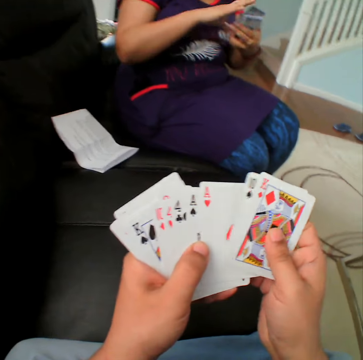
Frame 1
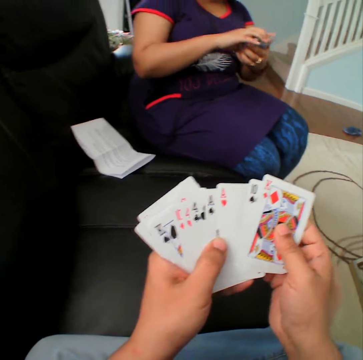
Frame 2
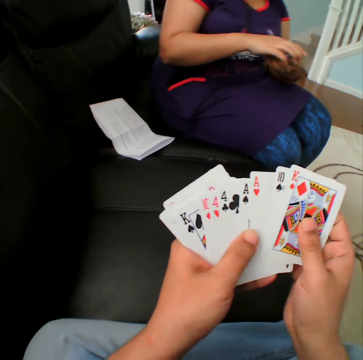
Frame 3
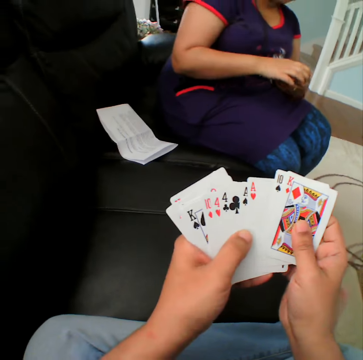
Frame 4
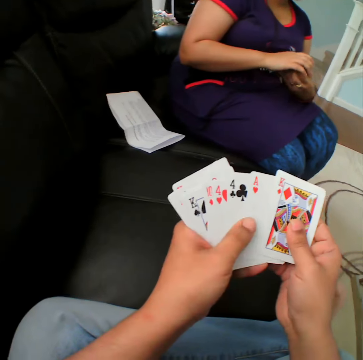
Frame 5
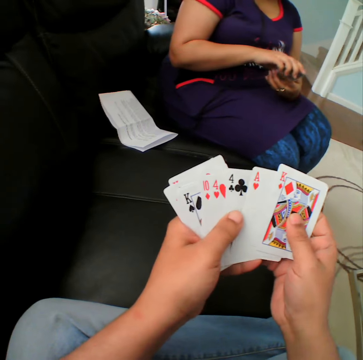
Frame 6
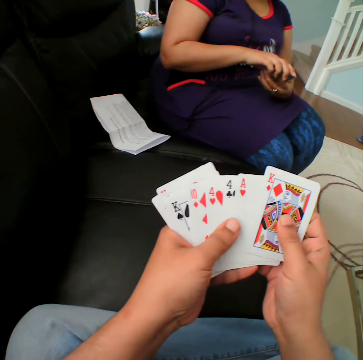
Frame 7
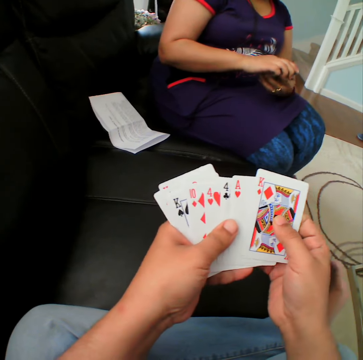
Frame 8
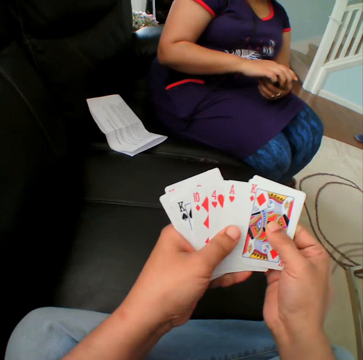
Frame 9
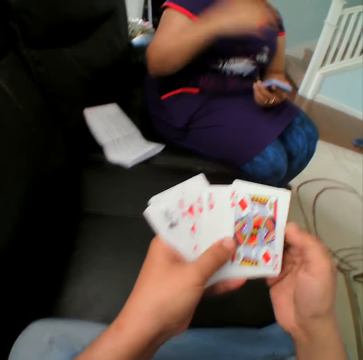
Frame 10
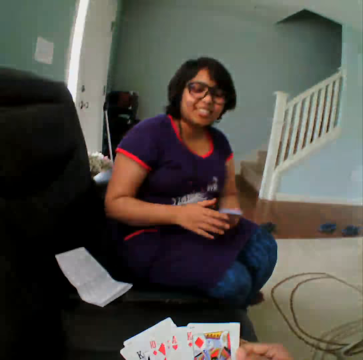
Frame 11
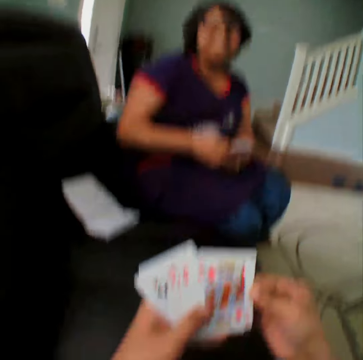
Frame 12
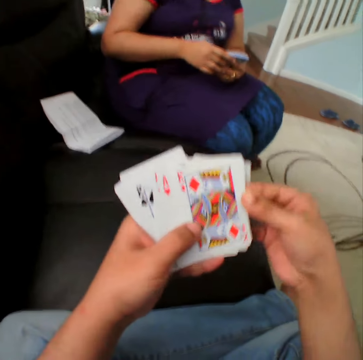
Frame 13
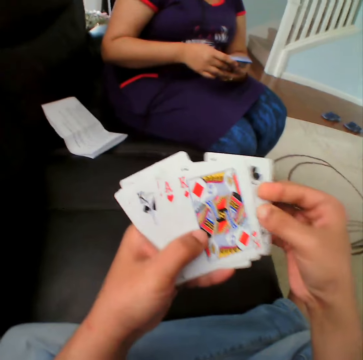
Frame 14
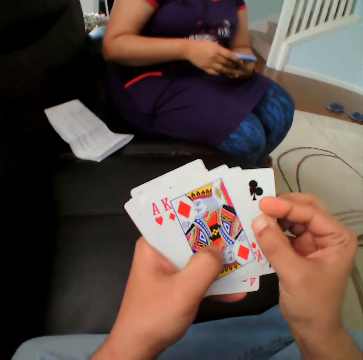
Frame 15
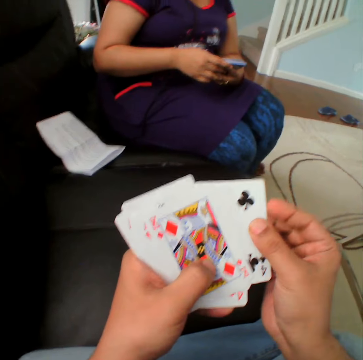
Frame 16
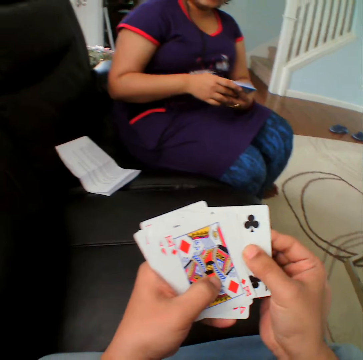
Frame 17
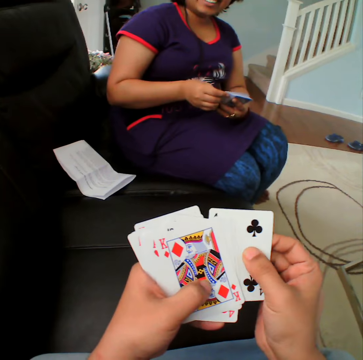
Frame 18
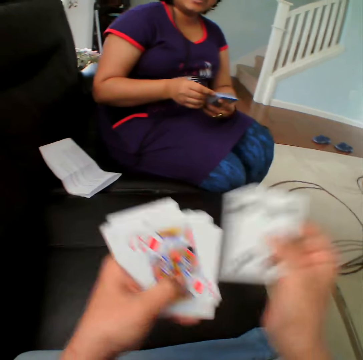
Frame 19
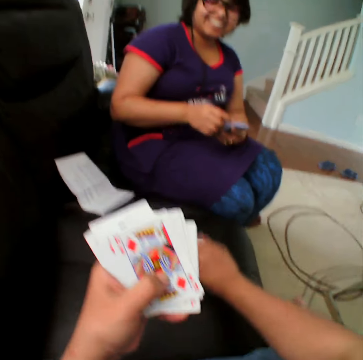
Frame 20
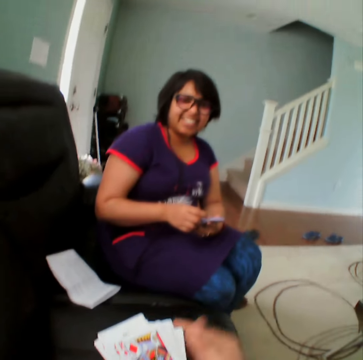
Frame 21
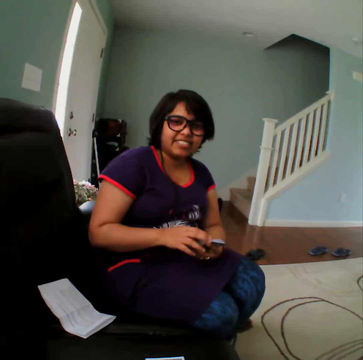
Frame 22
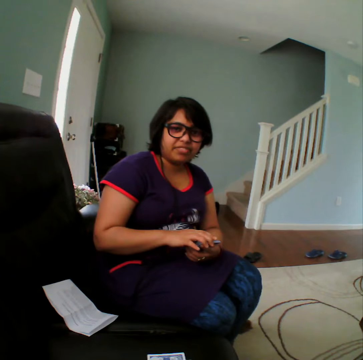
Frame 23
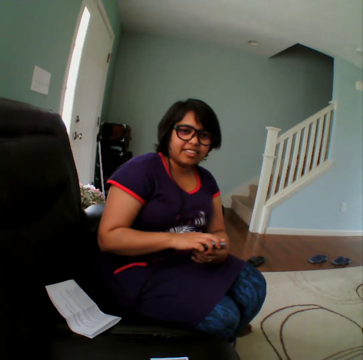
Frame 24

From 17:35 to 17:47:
The camera wearer selects the cards. They converse with a woman. They select the cards, pick up the card and place the card on the couch.

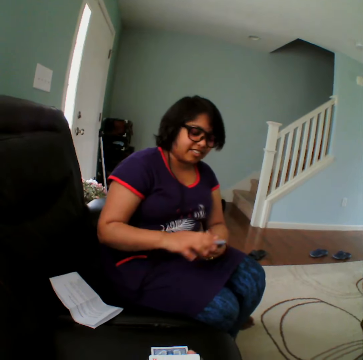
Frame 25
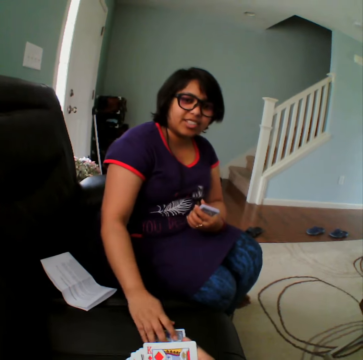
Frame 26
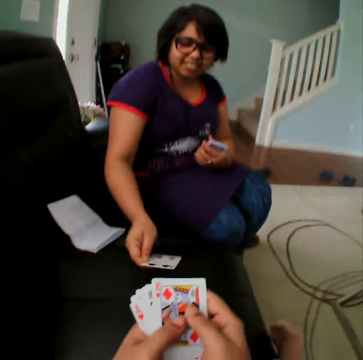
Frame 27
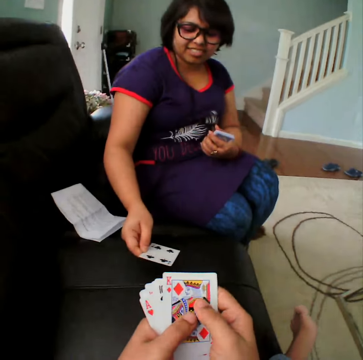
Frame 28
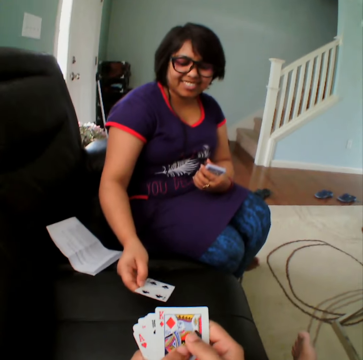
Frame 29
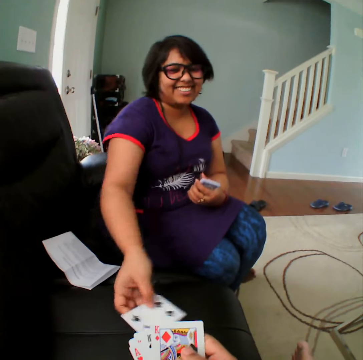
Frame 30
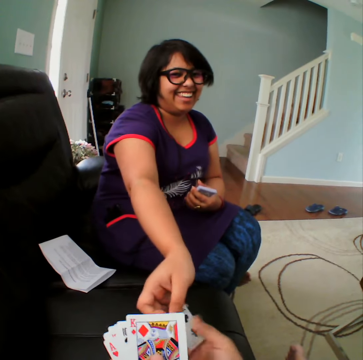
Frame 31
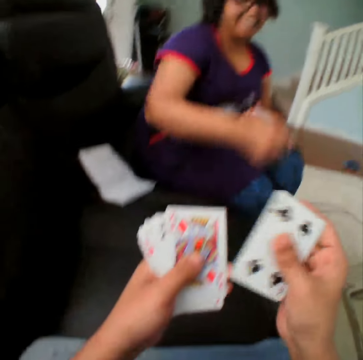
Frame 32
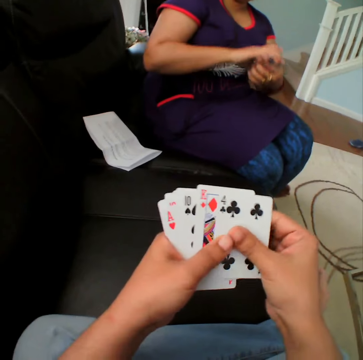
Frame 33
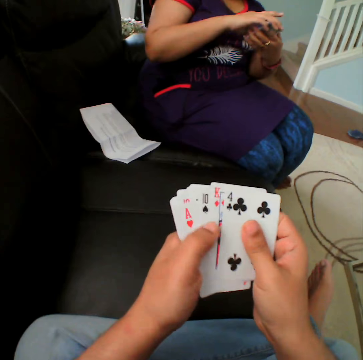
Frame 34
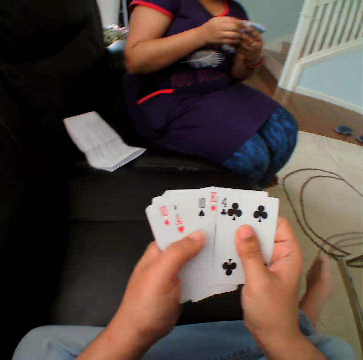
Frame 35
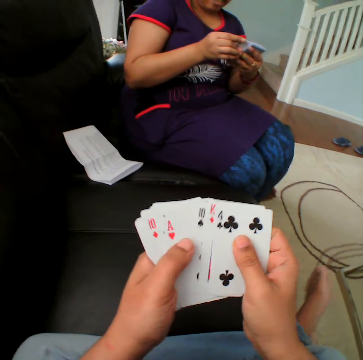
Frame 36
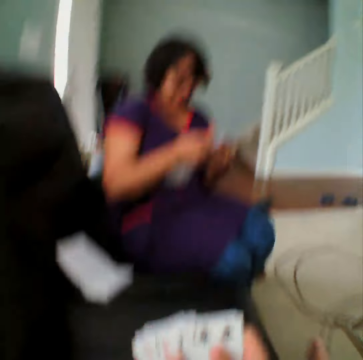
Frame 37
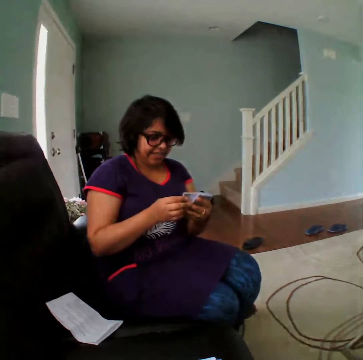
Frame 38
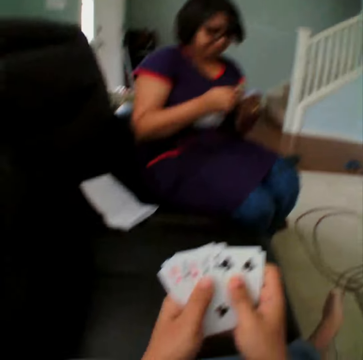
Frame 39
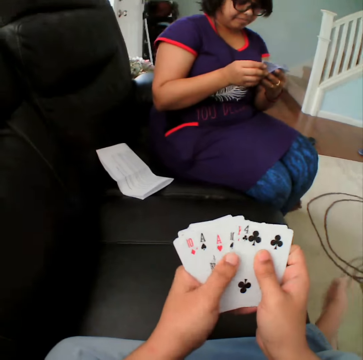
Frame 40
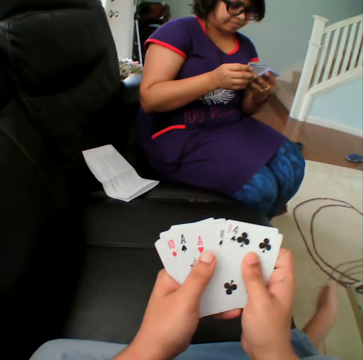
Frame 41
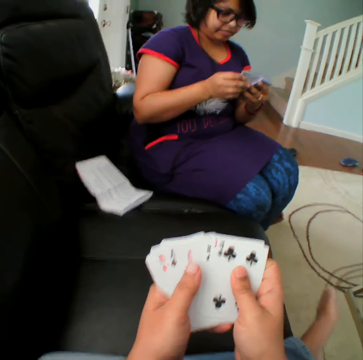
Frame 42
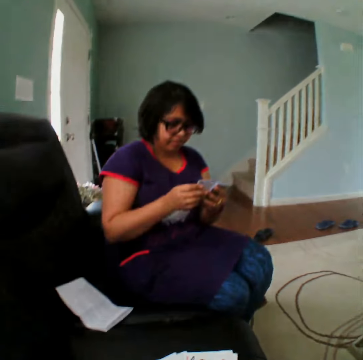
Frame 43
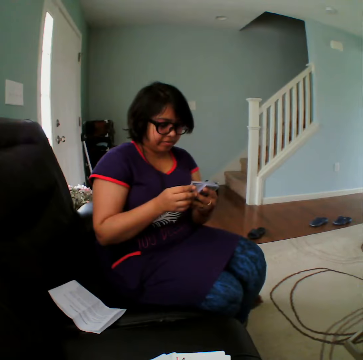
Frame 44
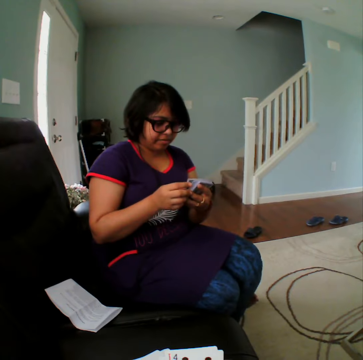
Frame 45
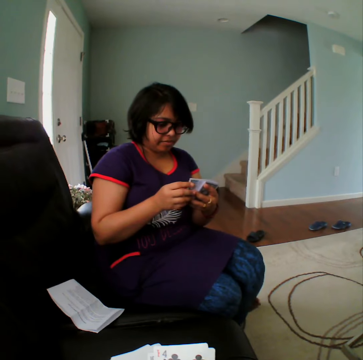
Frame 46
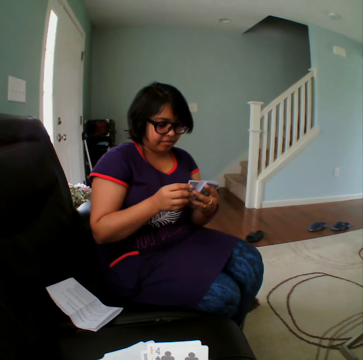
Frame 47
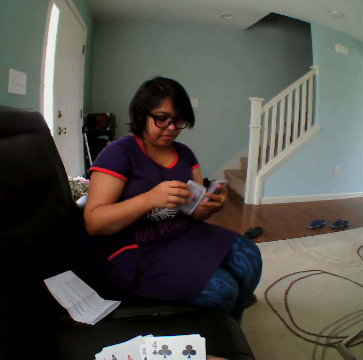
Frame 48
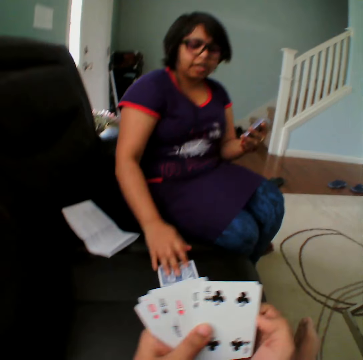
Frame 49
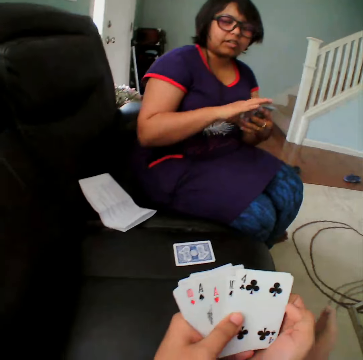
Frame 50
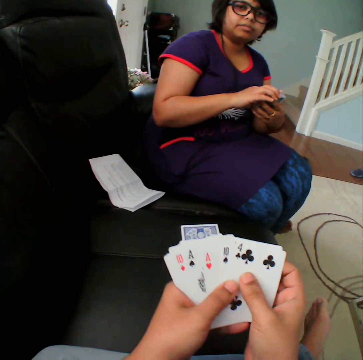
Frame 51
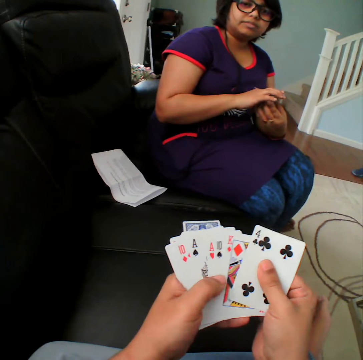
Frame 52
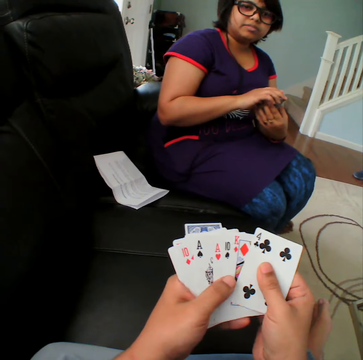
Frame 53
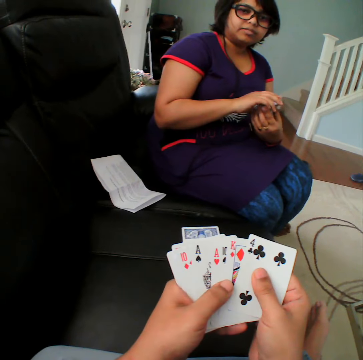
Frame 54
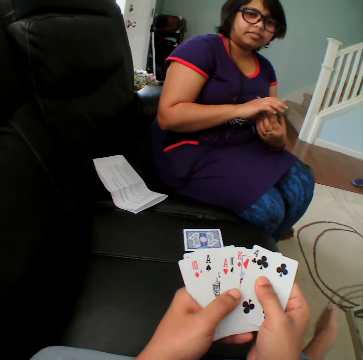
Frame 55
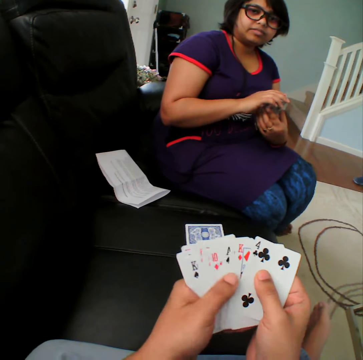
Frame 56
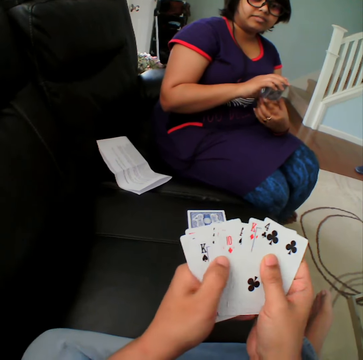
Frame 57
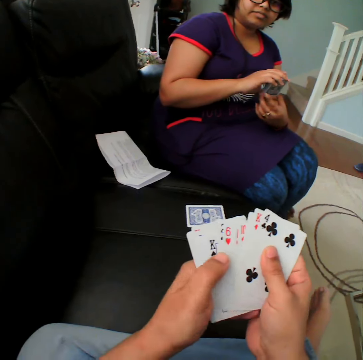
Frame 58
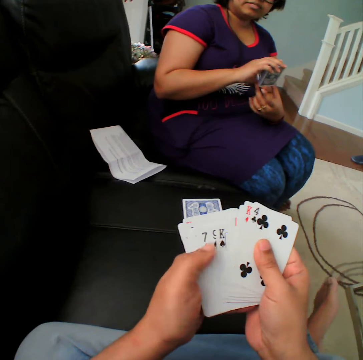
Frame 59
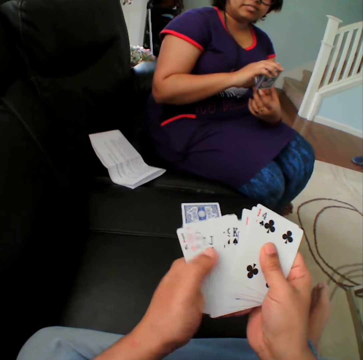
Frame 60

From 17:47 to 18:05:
A woman picks up the card and turns the card. She turns the card again. The woman hands the card to the camera wearer. They select the cards. The woman selects the cards and picks up the card. The camera wearer puts the card down. The woman places the card on the couch. The camera wearer selects the cards.

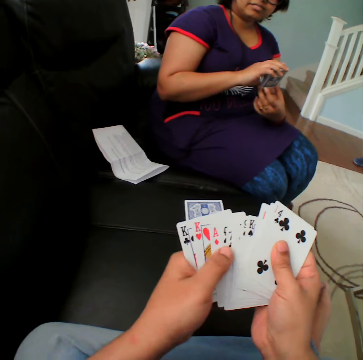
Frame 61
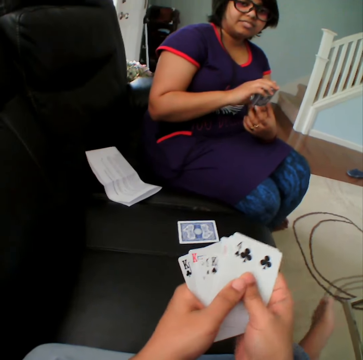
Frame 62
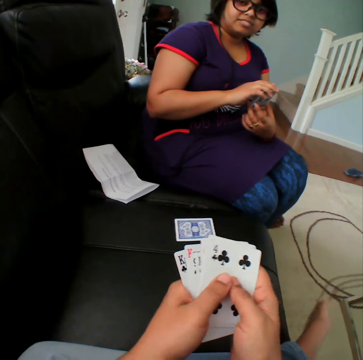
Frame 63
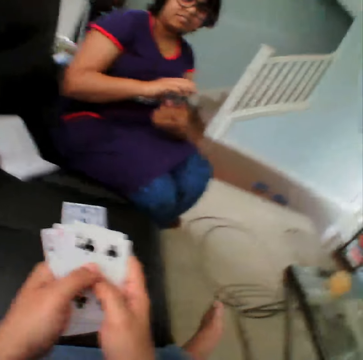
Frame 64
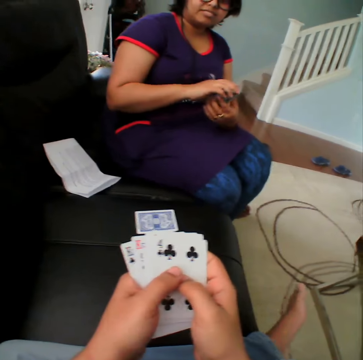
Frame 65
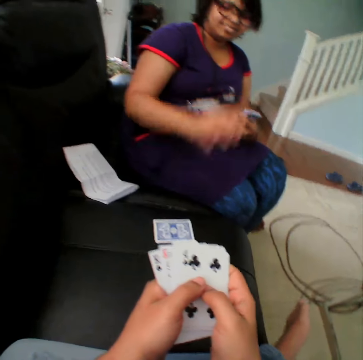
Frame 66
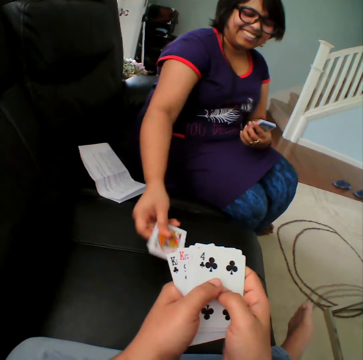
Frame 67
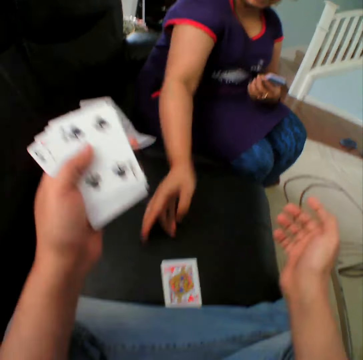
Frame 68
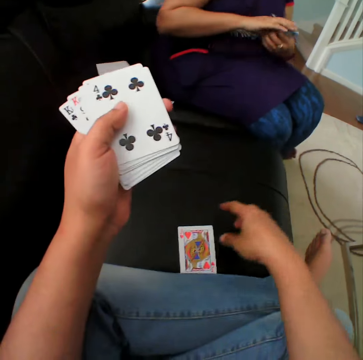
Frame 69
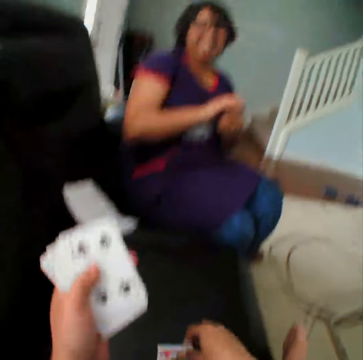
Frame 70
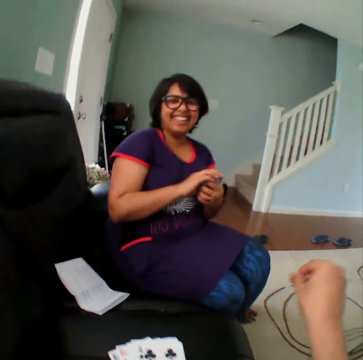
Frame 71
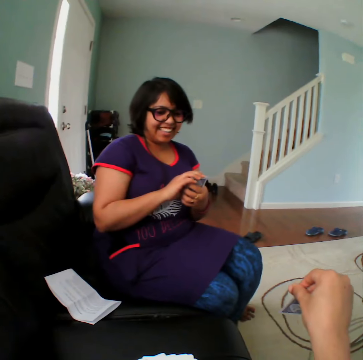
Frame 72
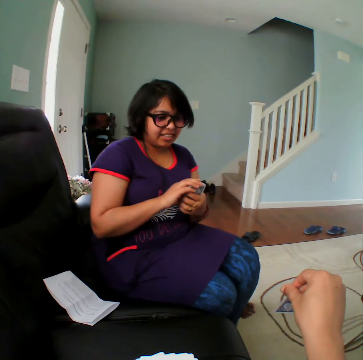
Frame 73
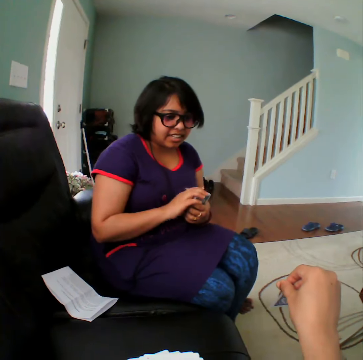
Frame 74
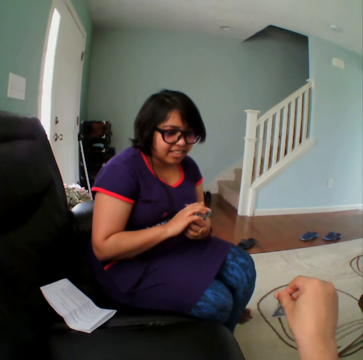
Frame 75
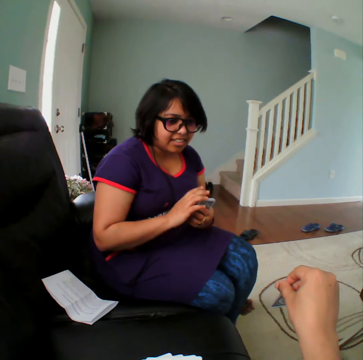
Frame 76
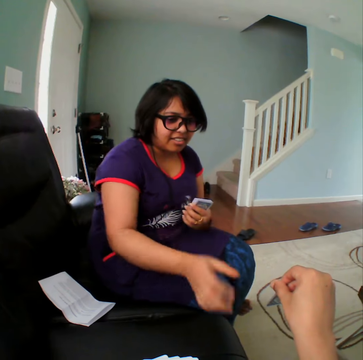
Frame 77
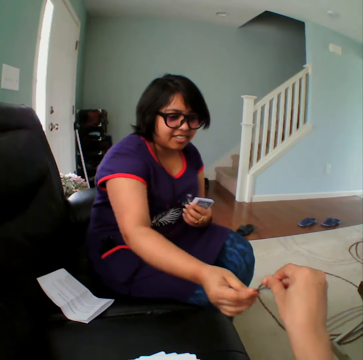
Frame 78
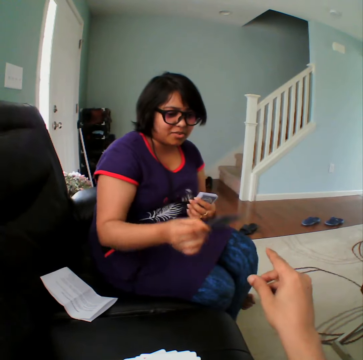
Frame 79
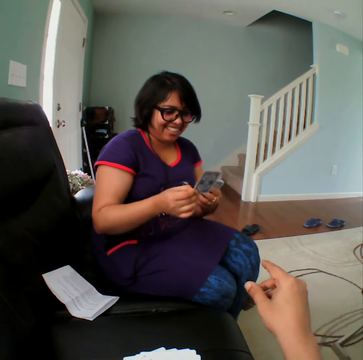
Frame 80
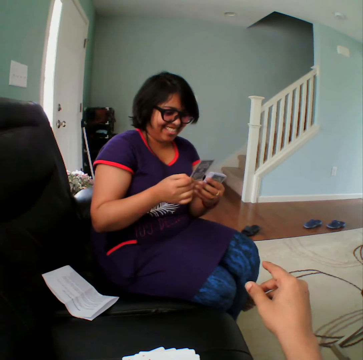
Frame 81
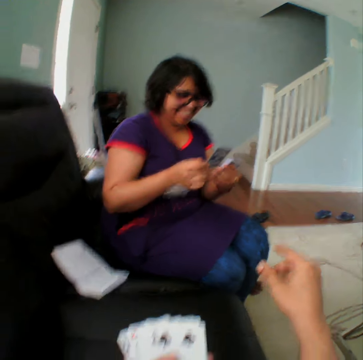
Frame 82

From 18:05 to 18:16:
A woman picks up the card. The woman turns the card, puts the card down, and moves the card towards the camera wearer. The camera wearer picks up the card. The woman picks up the card. The camera wearer shows the card to the woman. The woman picks the card from the camera wearer. The camera wearer gives the card to the woman.
